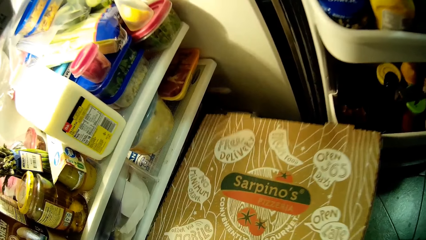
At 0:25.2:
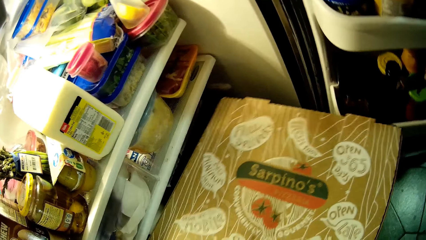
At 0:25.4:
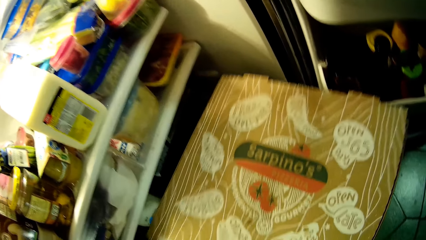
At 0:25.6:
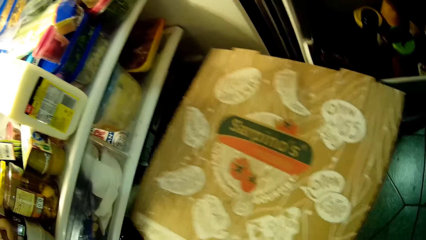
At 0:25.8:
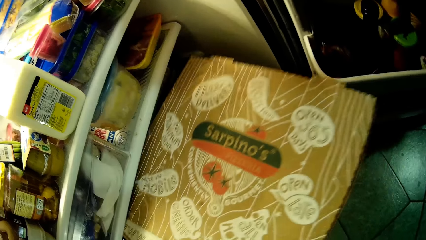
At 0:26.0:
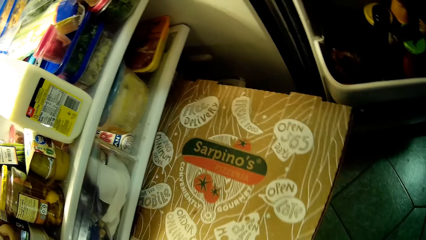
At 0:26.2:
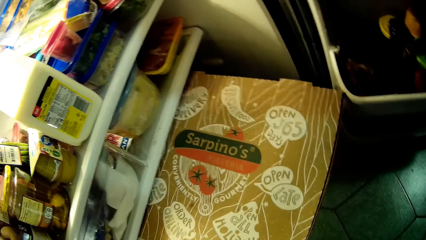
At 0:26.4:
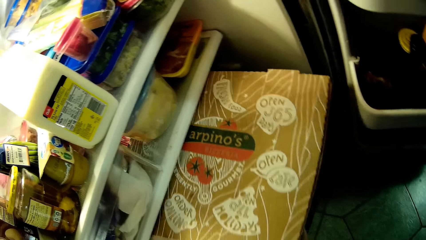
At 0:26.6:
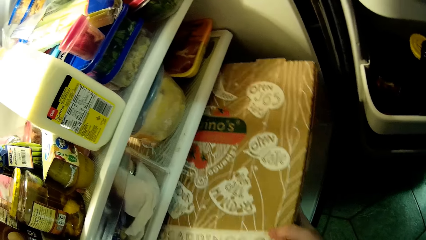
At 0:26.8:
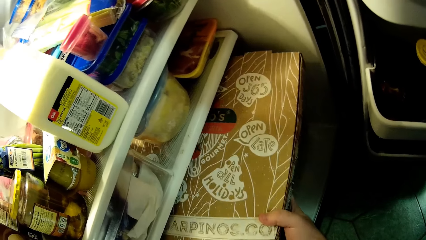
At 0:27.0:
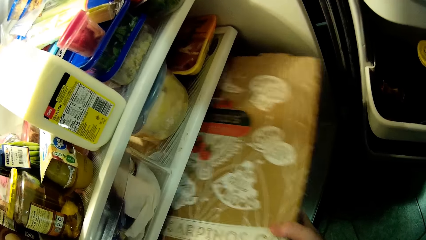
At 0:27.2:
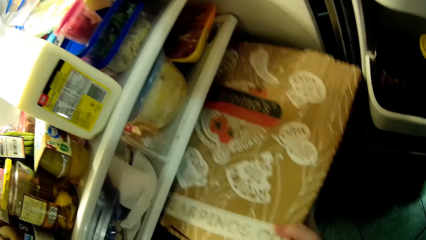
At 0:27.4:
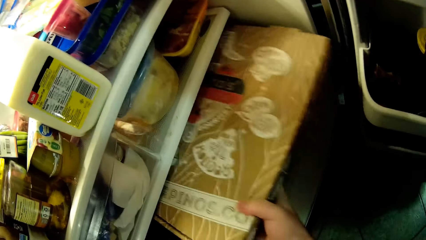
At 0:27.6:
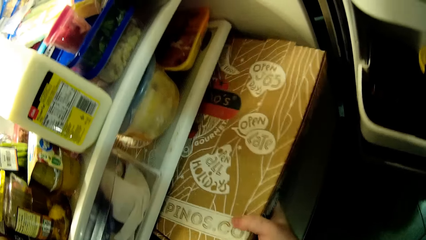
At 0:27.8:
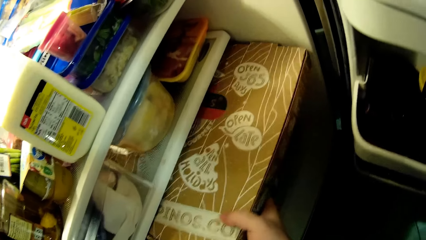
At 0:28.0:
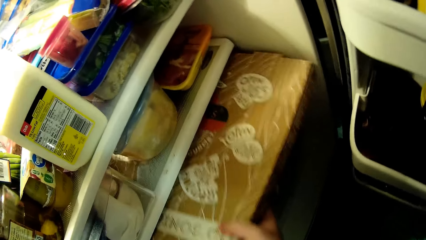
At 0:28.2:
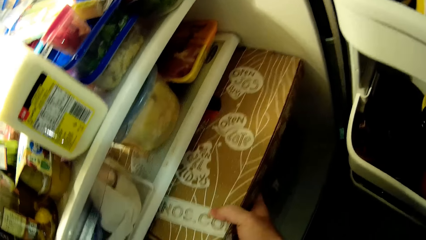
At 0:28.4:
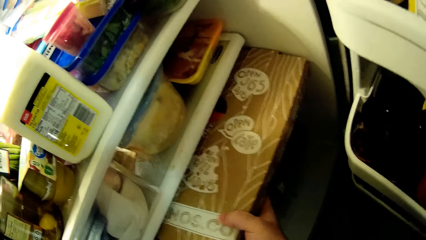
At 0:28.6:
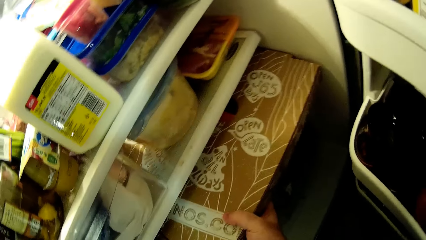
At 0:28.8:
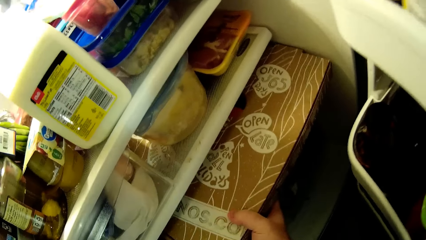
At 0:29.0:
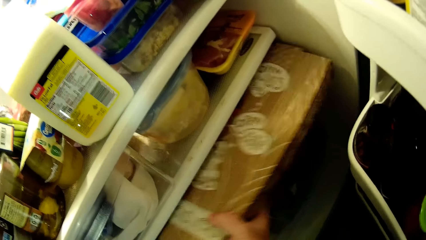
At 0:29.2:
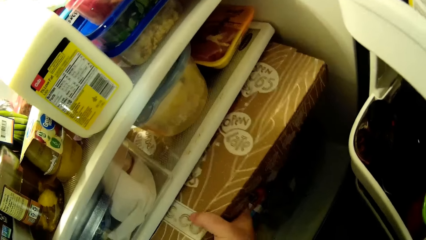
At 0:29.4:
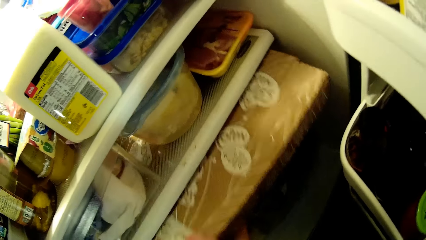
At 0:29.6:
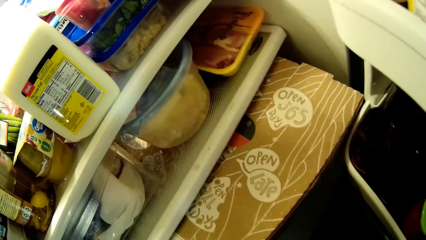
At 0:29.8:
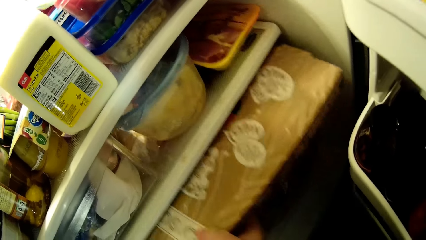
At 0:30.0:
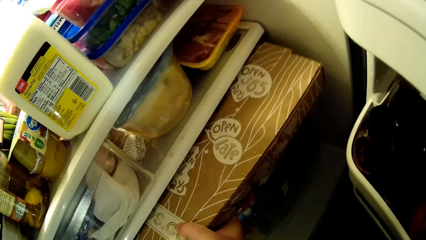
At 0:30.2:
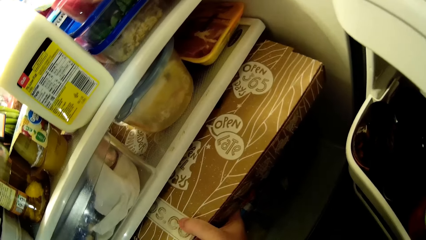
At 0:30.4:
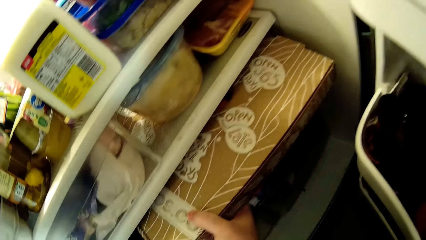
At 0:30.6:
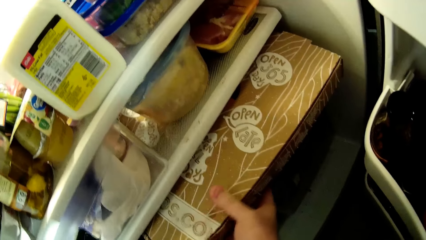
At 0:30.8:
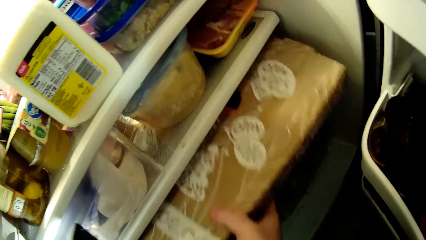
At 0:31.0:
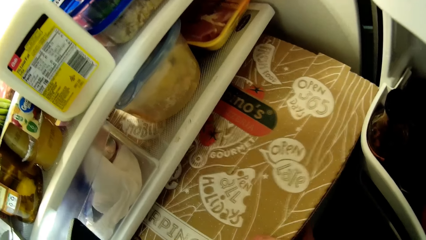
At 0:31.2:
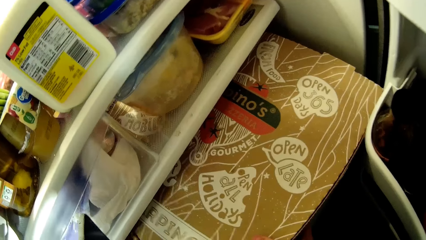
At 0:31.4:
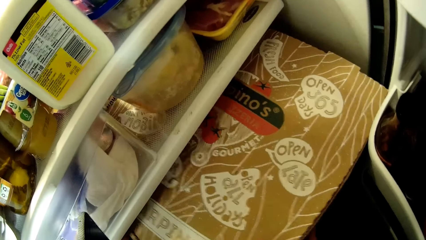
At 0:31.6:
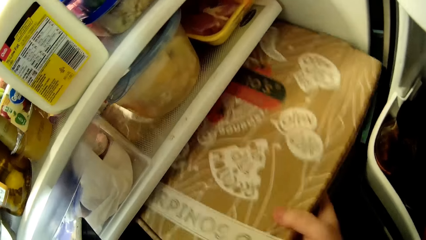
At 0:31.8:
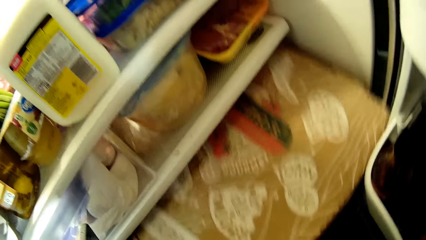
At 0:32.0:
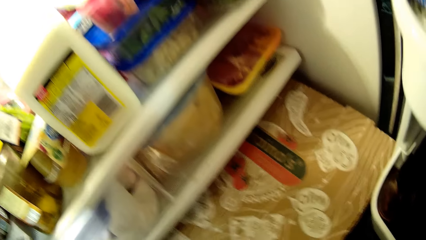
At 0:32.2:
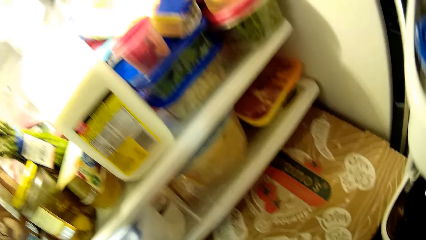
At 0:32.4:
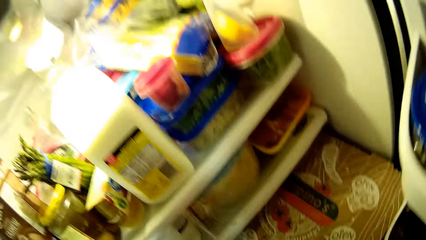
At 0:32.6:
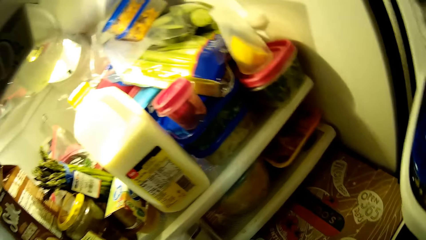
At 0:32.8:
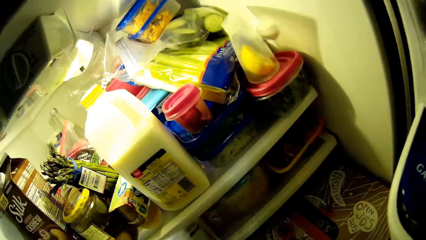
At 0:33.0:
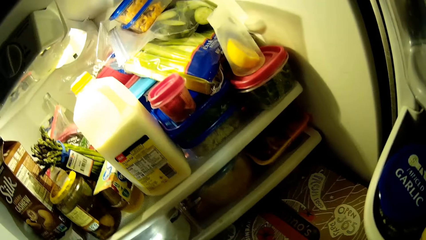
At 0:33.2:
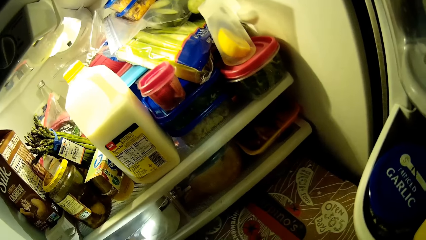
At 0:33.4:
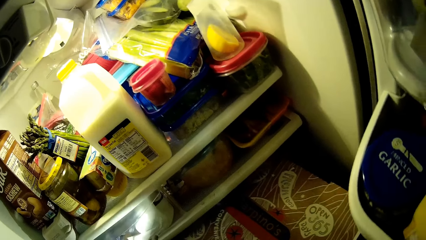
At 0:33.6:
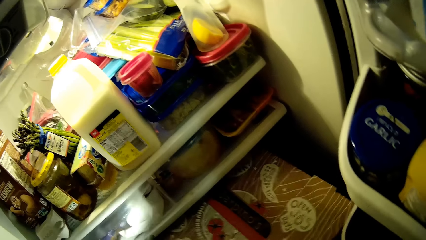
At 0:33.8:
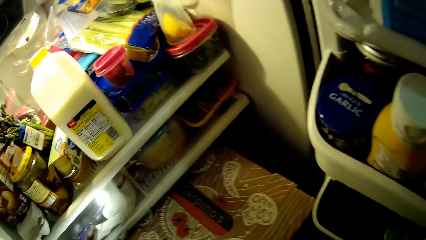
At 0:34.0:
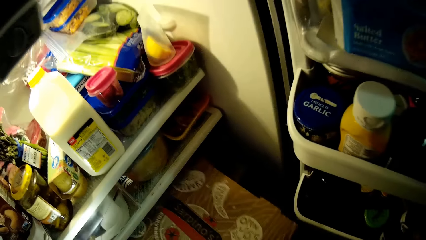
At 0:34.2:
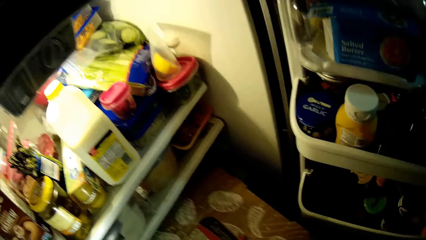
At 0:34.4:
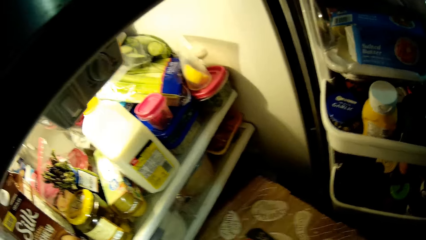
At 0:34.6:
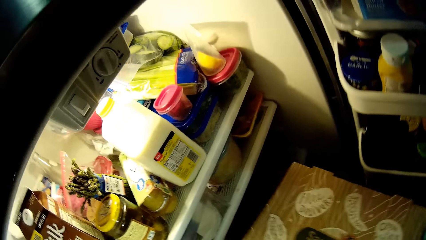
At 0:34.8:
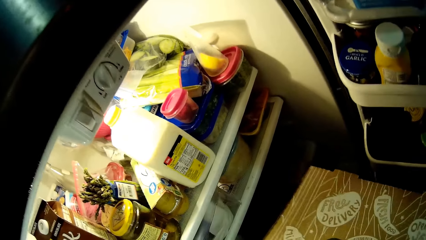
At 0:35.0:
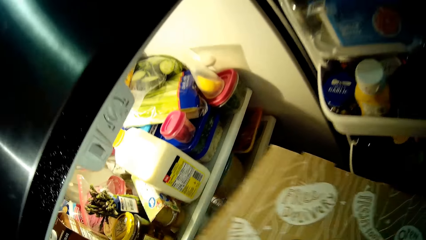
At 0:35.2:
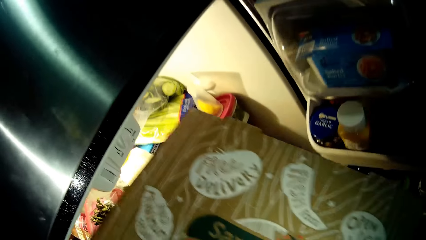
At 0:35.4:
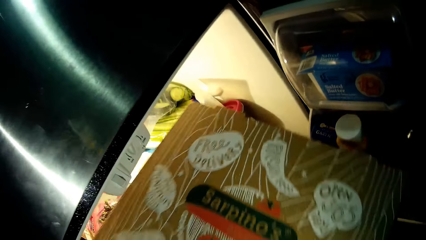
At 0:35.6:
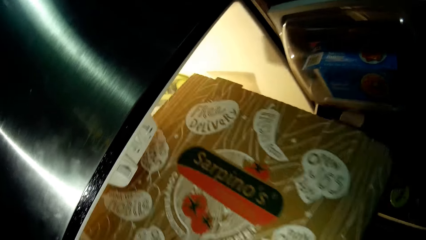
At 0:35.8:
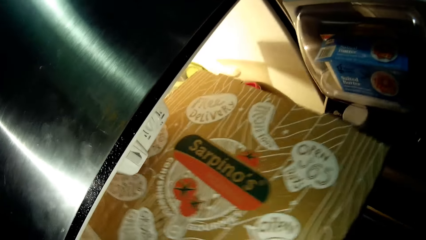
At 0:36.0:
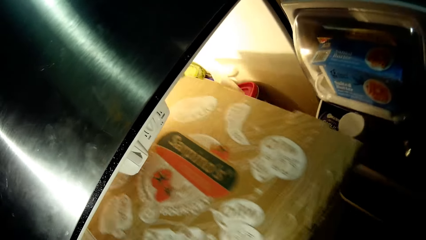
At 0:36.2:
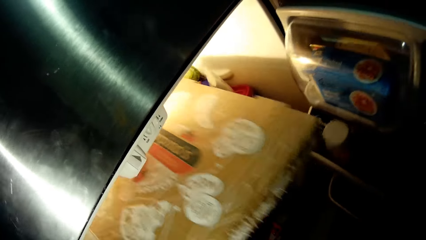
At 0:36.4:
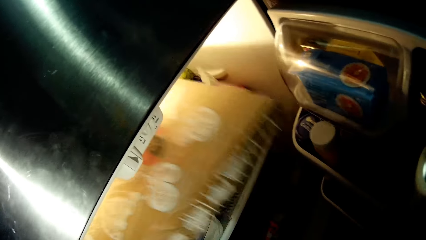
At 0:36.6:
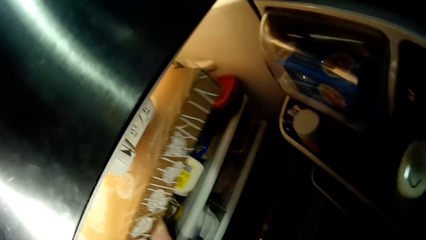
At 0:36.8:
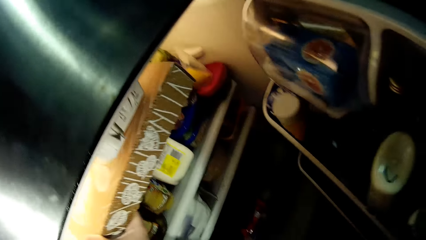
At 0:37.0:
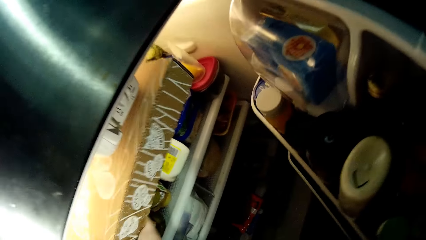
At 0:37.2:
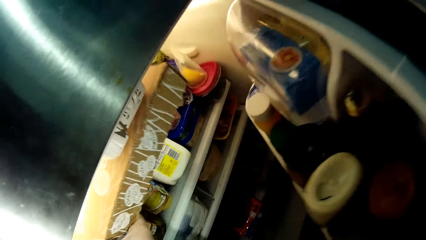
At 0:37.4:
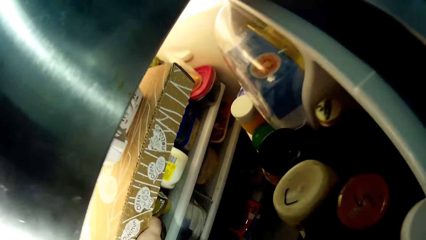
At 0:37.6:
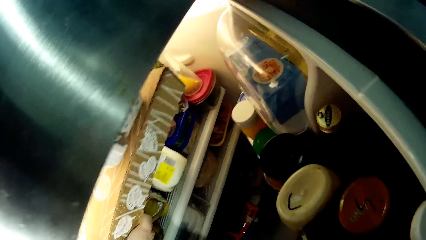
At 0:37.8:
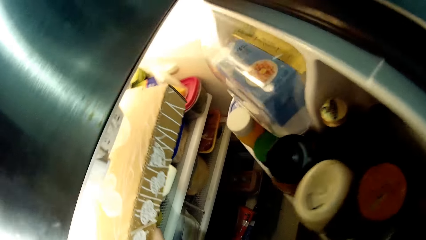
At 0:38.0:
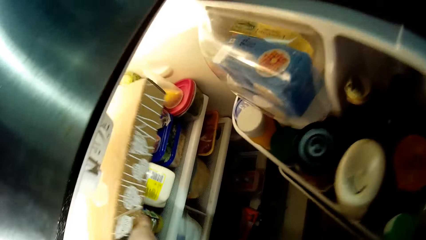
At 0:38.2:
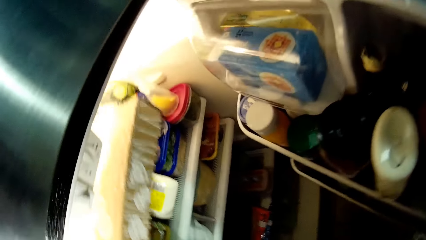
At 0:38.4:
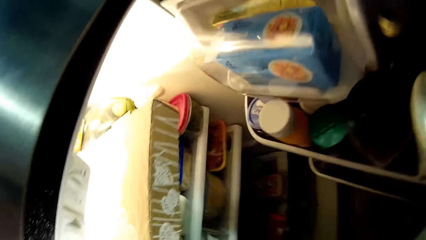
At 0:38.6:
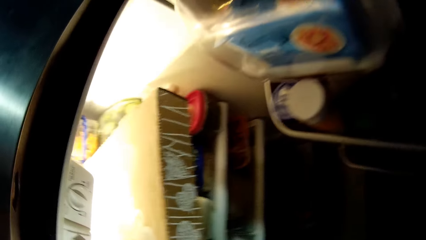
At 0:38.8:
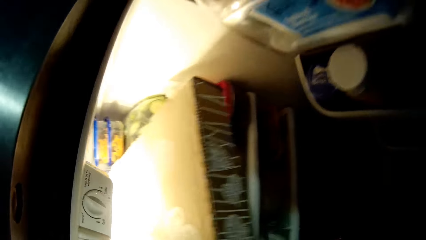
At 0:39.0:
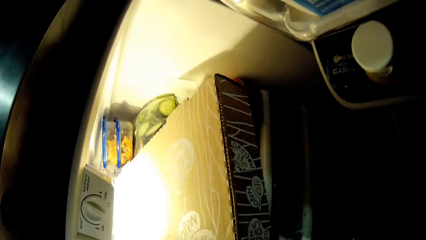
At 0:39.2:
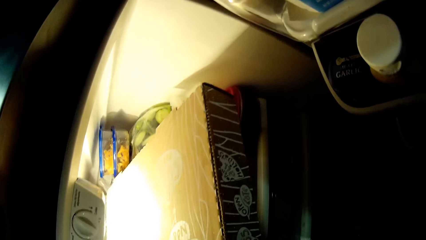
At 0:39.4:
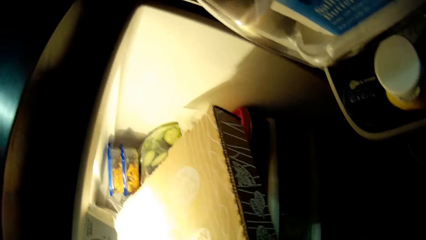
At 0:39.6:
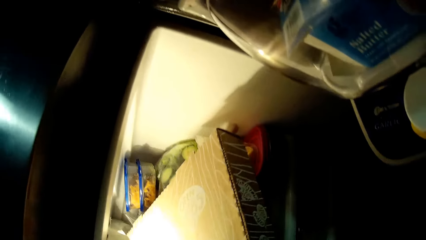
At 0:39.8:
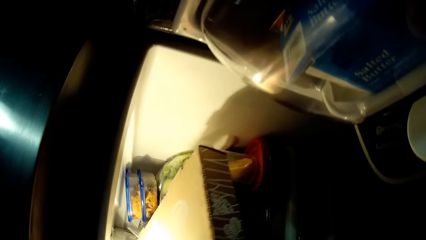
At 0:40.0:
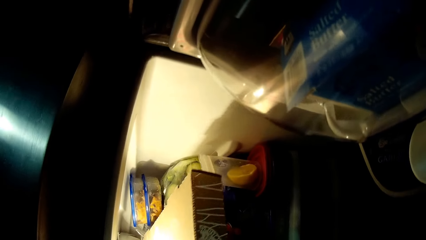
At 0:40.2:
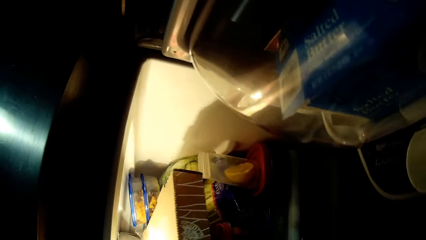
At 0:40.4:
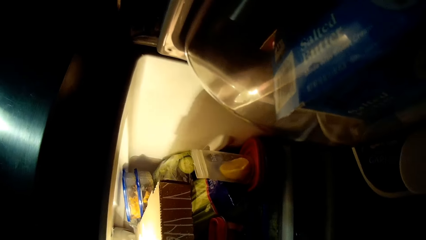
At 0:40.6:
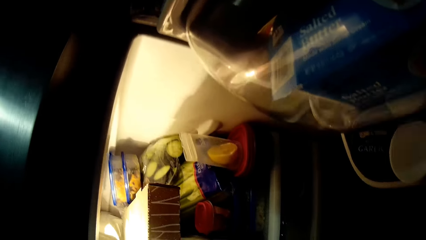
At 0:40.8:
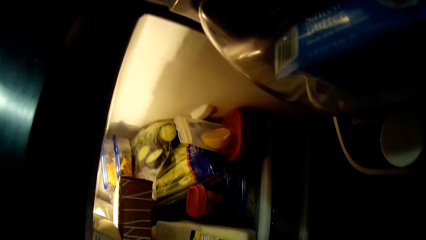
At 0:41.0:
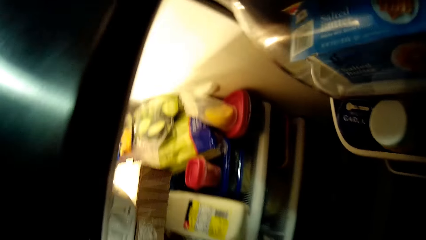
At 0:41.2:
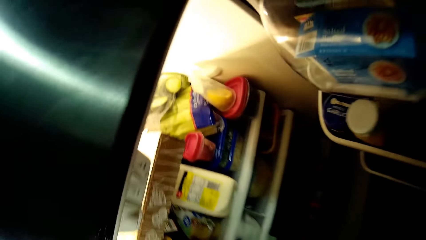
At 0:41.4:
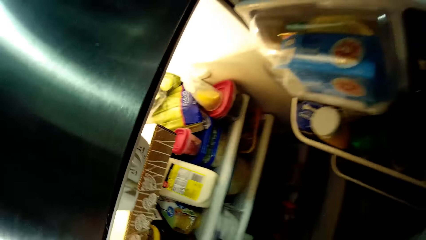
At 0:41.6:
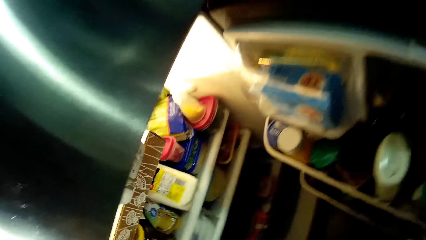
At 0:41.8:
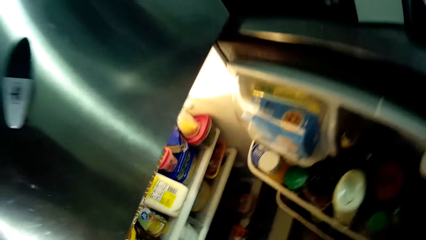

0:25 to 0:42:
The camera wearer puts a pizza box in the fridge. They pull the pizza box. They put the pizza box in the fridge.
